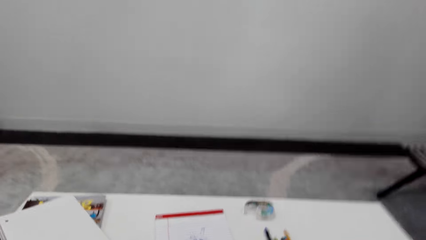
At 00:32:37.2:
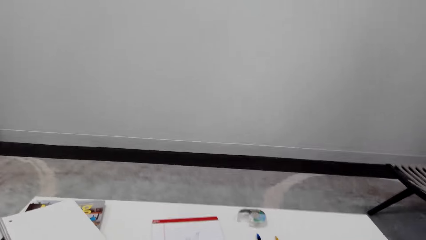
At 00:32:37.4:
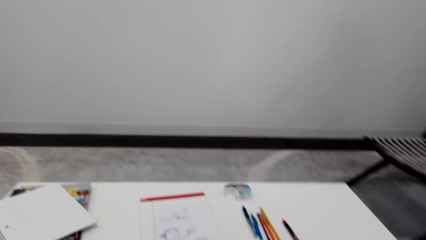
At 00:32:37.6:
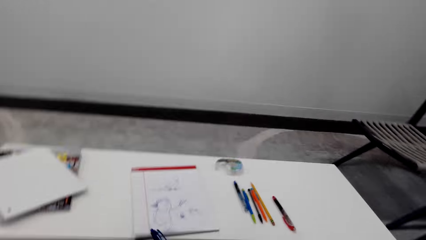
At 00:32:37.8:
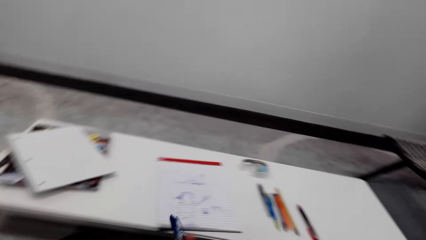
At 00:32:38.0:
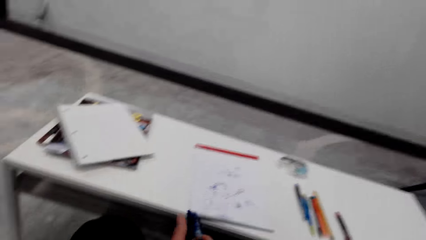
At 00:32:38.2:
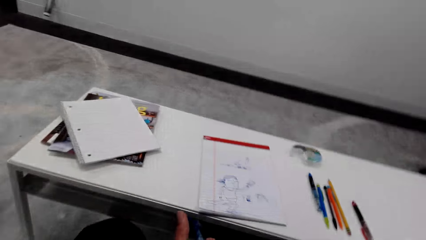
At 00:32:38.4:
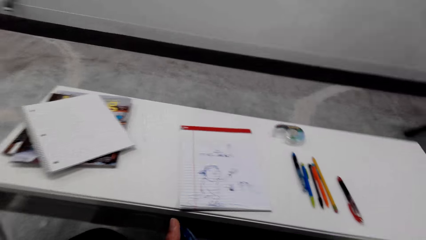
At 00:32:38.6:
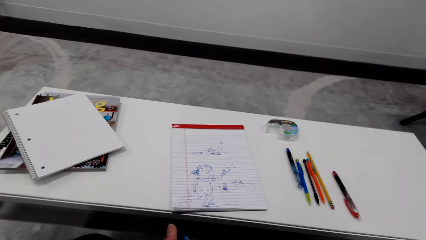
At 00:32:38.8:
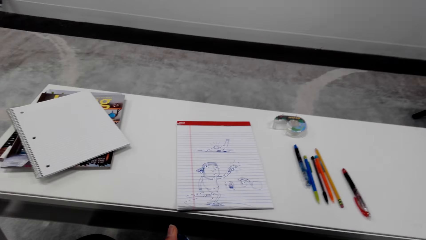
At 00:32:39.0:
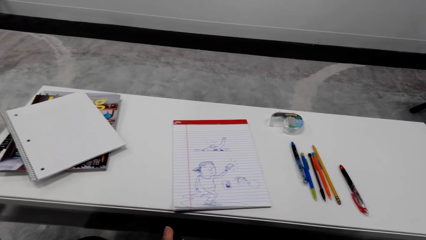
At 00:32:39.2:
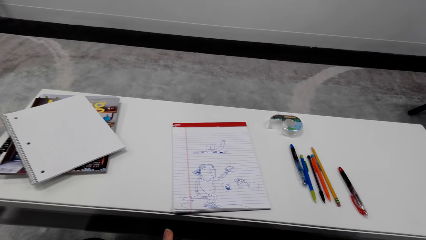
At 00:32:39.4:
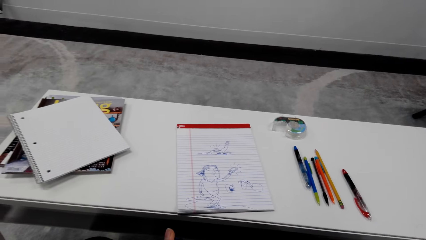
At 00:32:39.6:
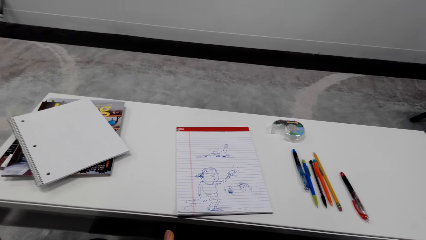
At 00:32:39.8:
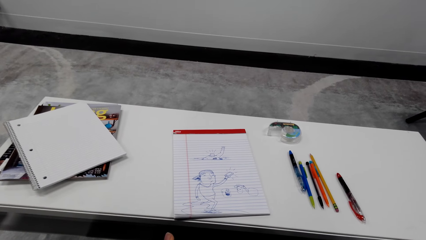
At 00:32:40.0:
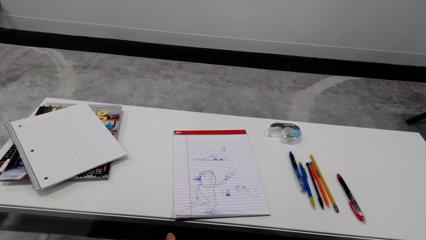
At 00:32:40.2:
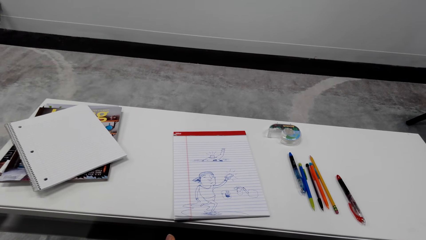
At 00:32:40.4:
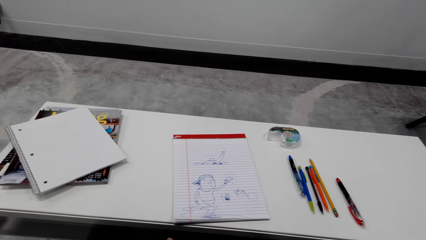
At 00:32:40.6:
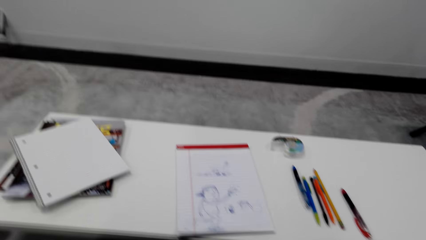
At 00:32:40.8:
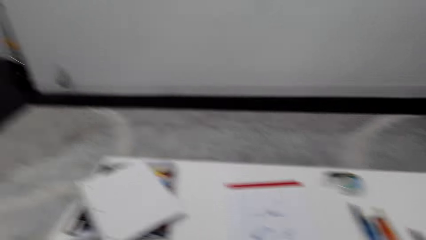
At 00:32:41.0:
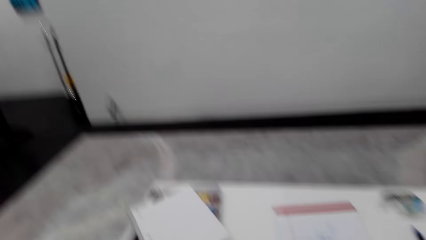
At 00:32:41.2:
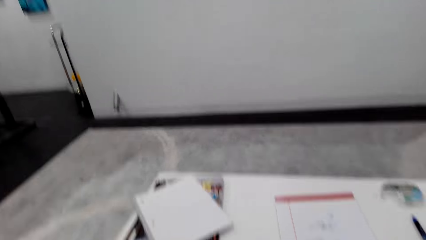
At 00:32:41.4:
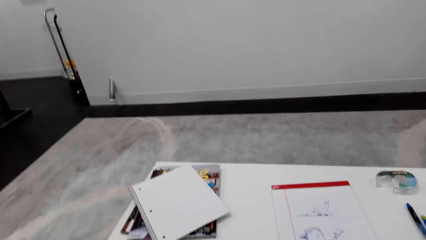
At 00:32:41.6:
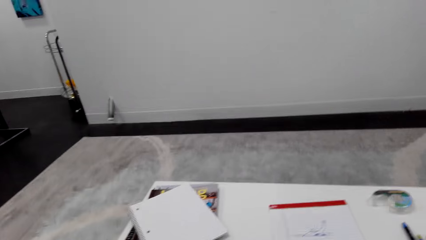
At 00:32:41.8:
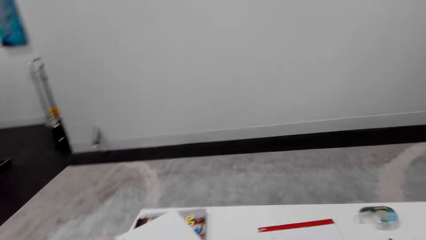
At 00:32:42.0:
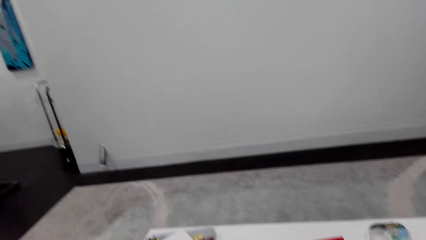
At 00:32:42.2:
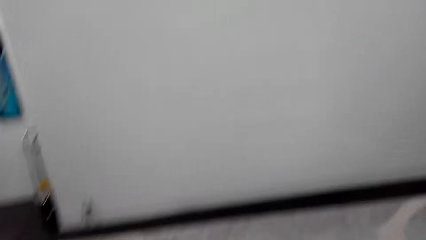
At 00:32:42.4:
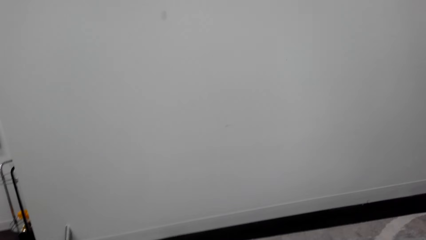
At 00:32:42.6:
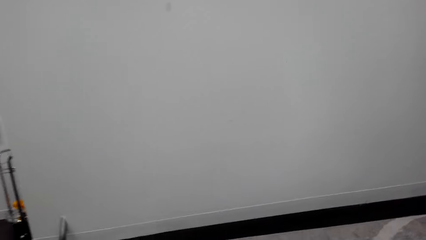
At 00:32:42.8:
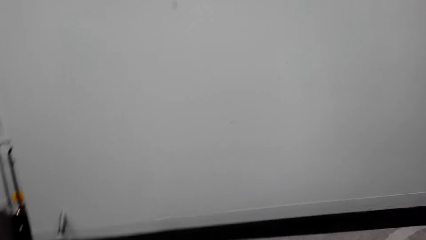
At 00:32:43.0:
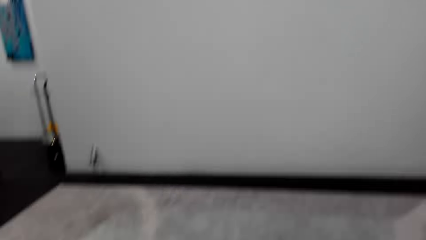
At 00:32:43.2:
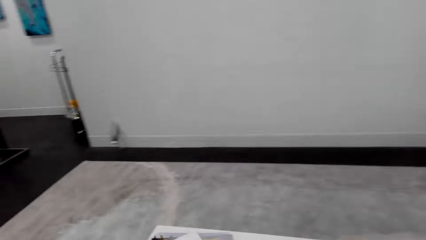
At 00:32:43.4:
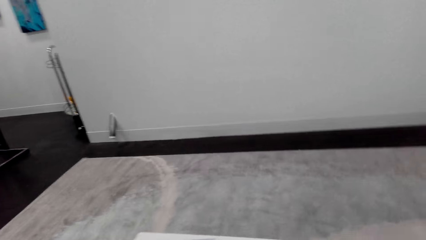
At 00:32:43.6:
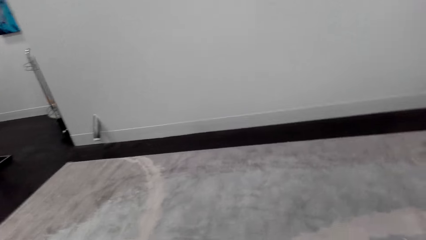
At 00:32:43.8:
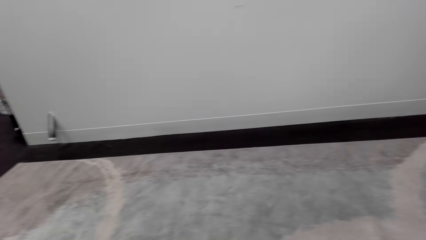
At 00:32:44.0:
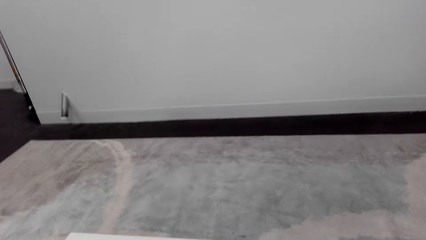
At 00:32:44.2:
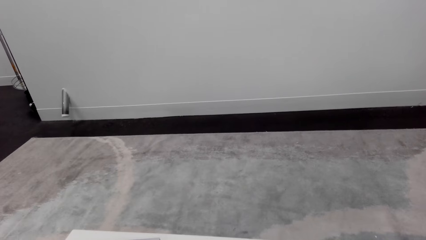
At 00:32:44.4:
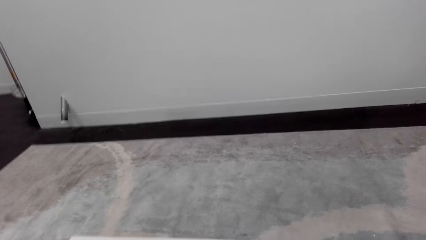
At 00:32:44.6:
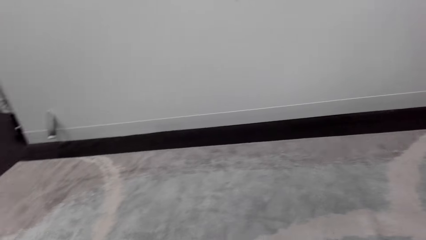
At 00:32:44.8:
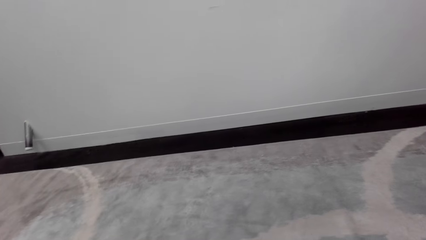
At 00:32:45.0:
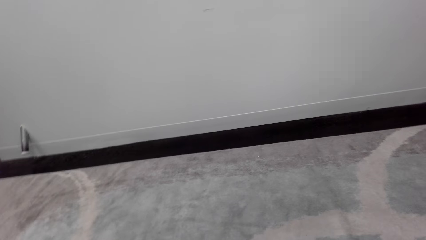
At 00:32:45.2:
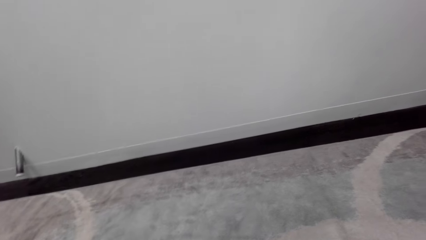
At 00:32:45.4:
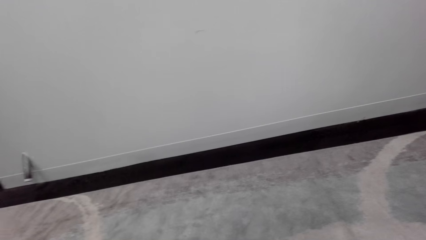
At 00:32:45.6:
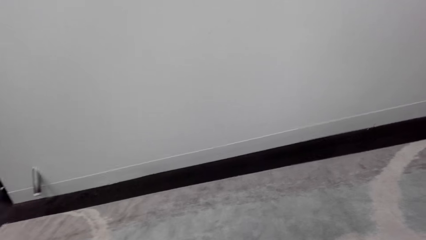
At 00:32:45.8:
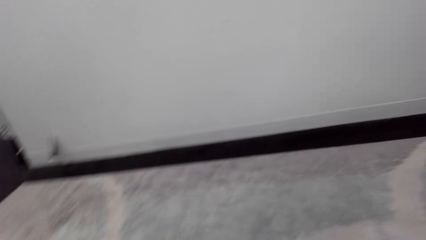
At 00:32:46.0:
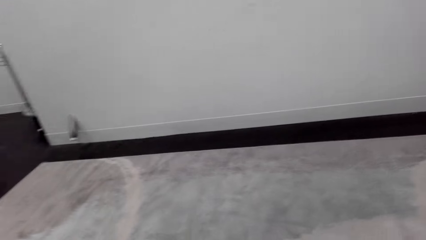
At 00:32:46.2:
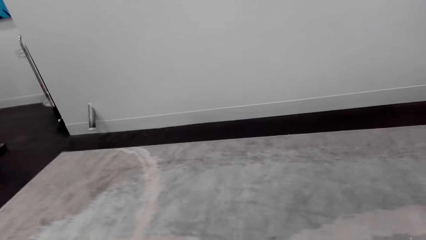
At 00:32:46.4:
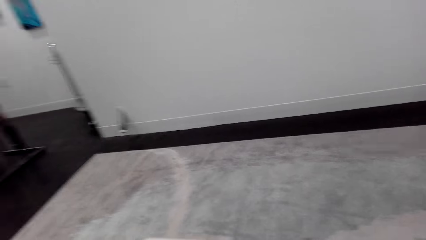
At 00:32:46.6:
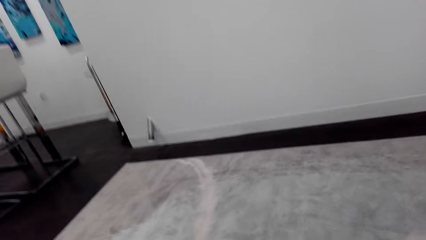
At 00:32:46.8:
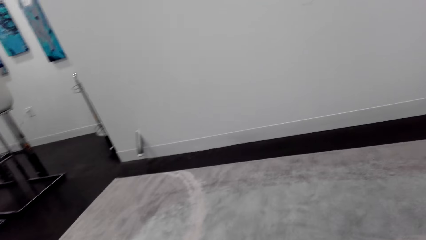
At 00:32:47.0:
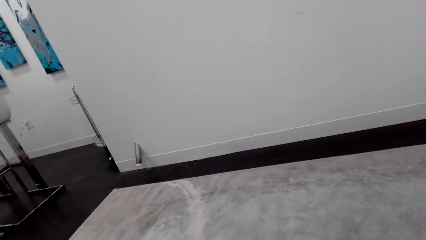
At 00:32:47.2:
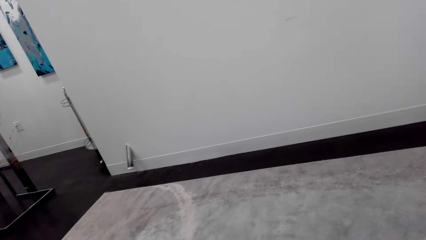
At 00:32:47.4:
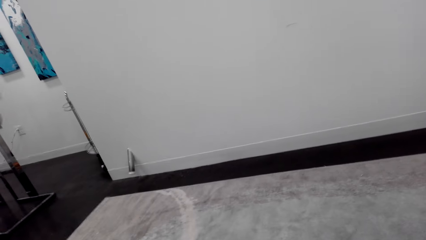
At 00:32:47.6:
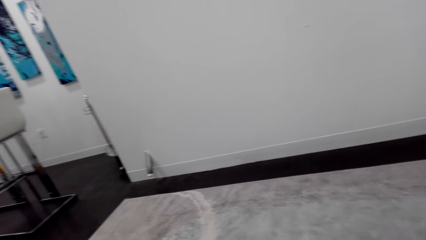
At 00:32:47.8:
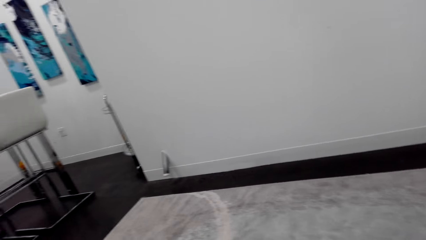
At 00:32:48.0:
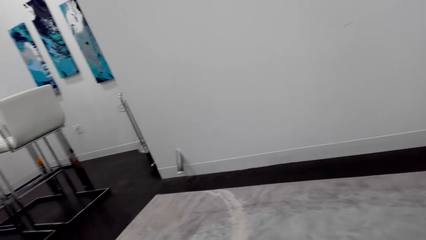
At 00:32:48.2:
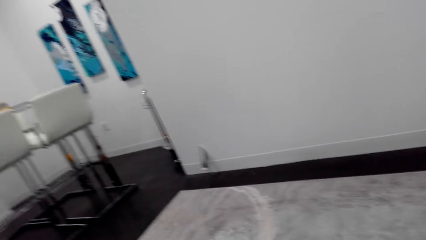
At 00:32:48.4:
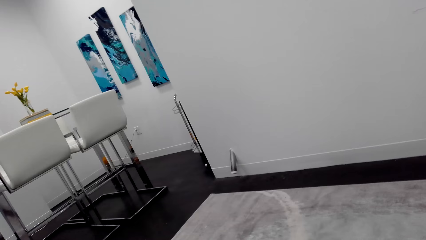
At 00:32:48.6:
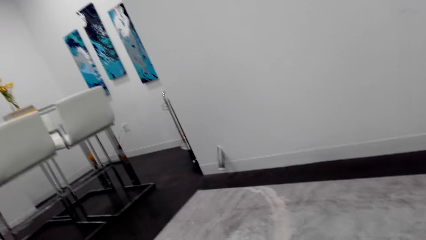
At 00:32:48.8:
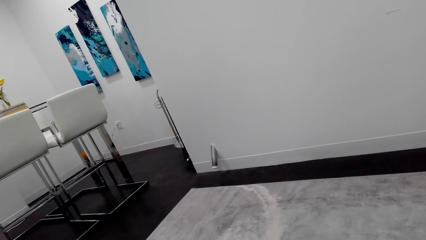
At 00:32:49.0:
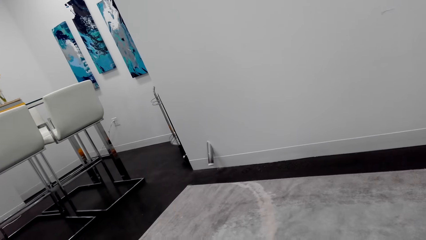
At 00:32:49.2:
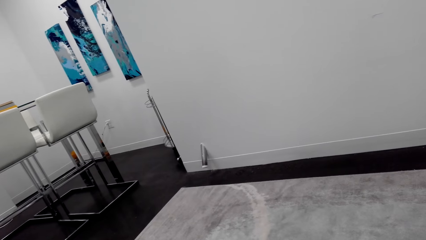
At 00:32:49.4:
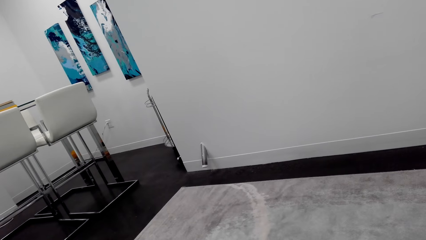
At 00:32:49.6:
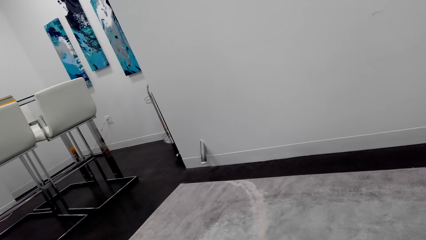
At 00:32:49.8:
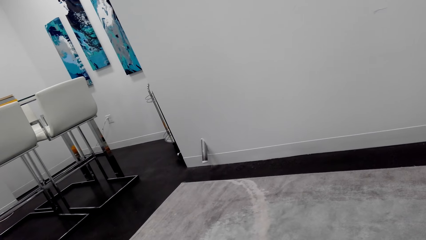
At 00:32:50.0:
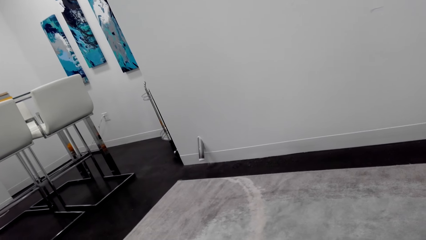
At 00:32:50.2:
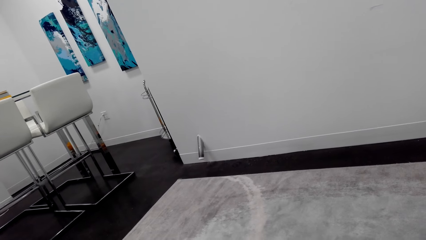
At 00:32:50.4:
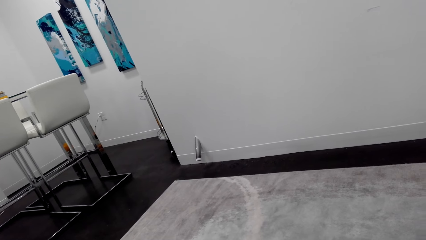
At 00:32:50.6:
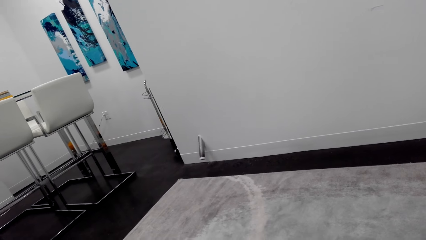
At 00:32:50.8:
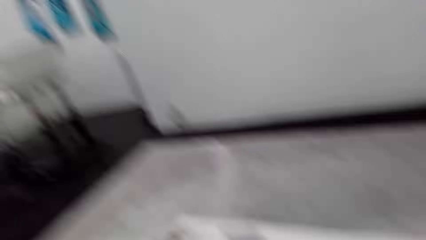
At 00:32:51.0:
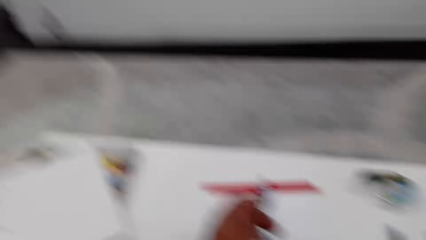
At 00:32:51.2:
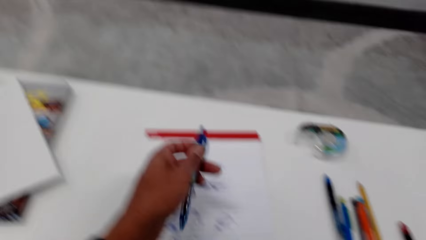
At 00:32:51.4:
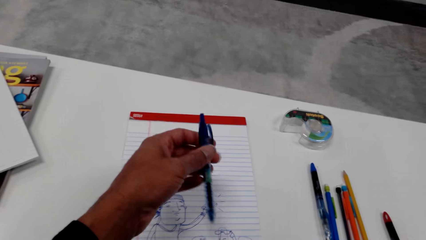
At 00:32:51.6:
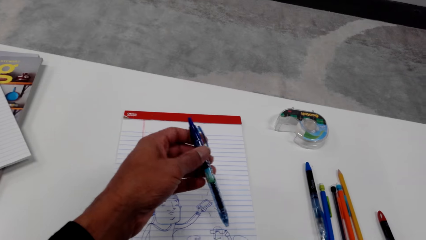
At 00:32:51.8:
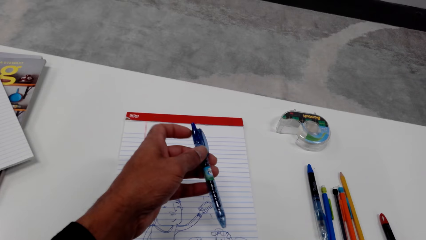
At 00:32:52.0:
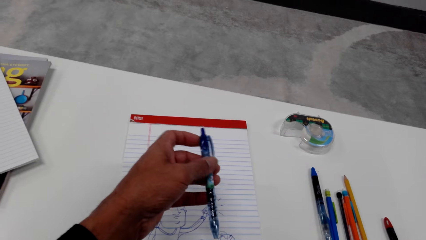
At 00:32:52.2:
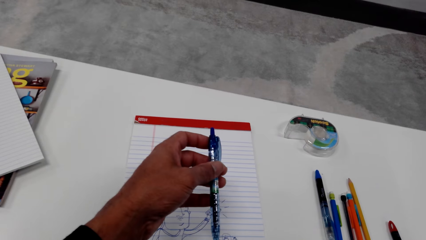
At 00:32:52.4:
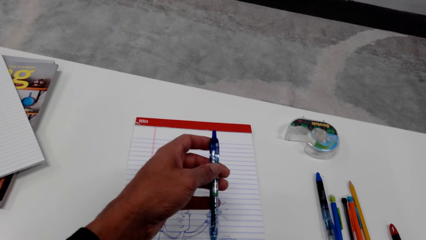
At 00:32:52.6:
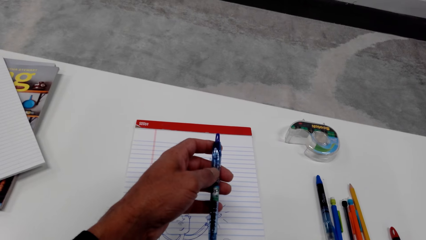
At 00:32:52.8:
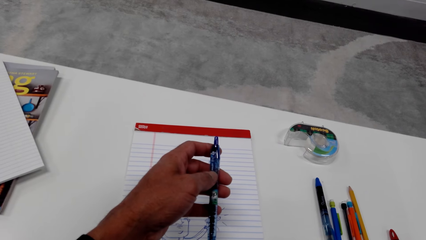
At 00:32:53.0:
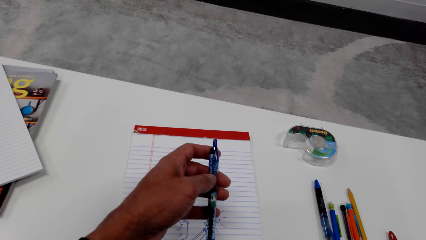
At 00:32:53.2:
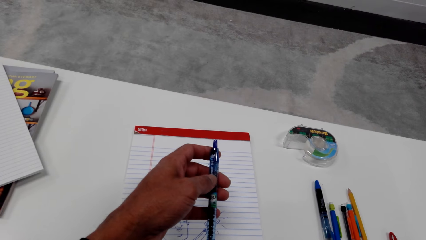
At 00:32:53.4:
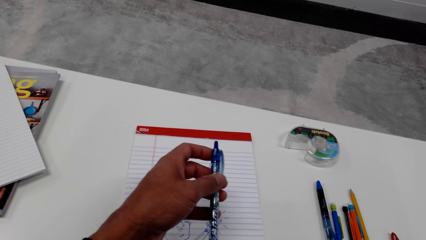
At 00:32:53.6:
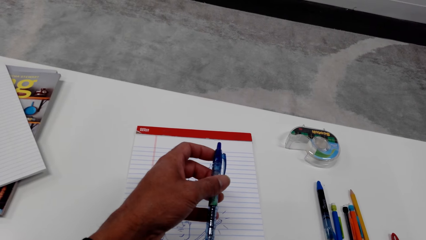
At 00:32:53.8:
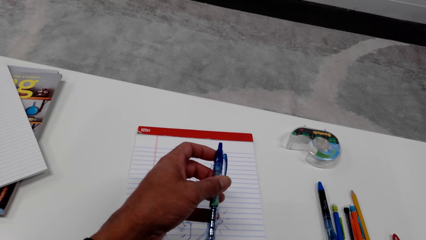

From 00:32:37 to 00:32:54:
The camera wearer moves around. They look around. They look at a pen.
